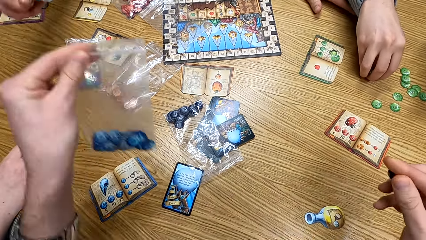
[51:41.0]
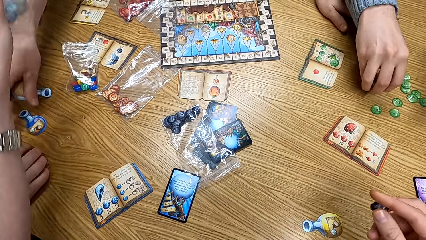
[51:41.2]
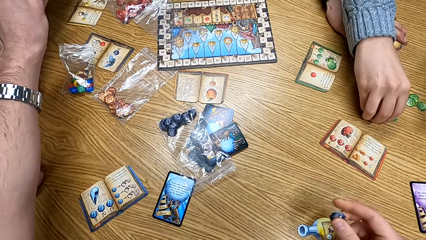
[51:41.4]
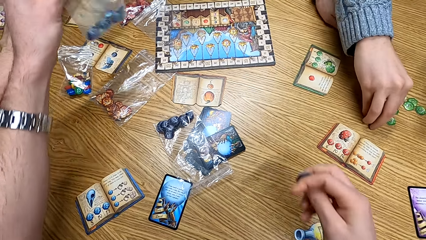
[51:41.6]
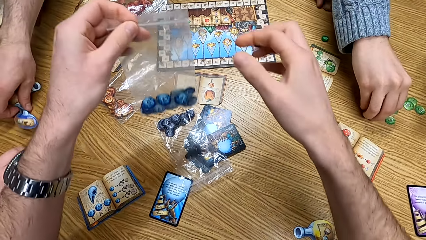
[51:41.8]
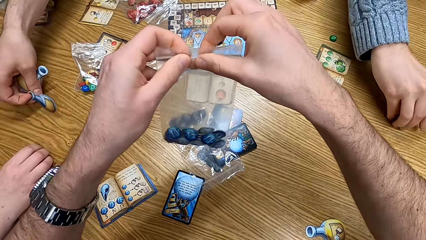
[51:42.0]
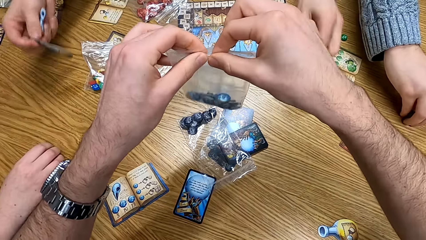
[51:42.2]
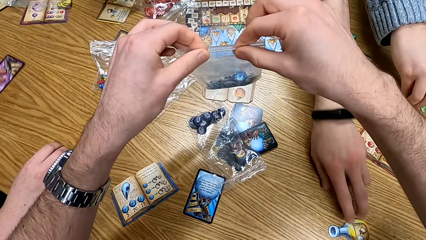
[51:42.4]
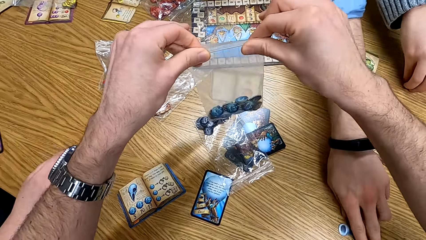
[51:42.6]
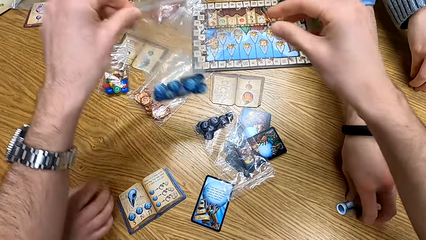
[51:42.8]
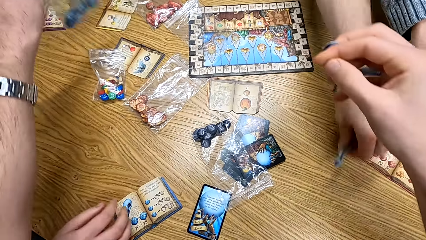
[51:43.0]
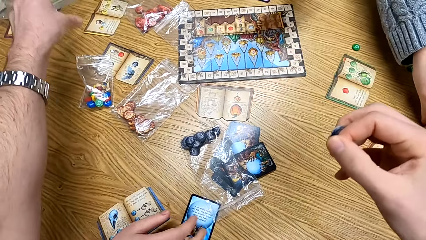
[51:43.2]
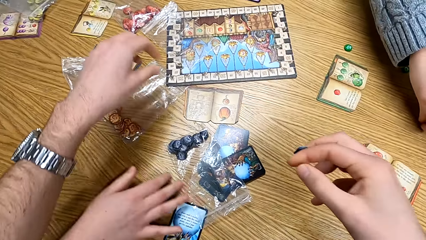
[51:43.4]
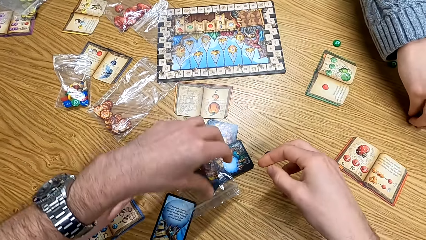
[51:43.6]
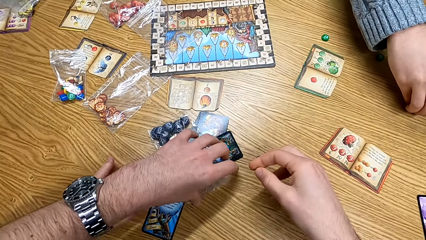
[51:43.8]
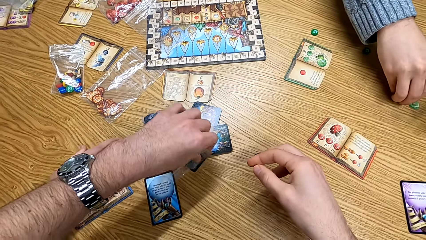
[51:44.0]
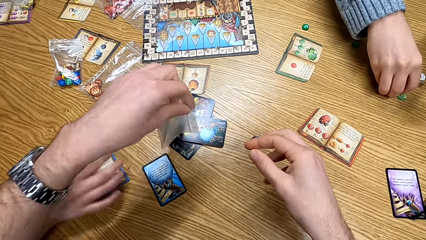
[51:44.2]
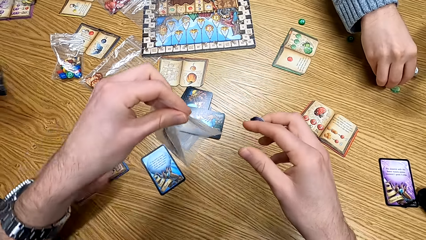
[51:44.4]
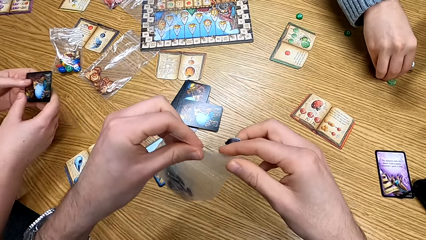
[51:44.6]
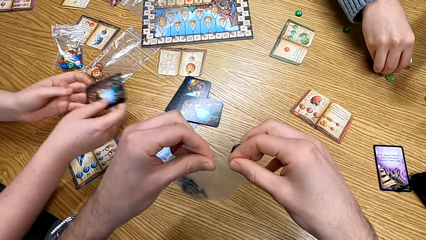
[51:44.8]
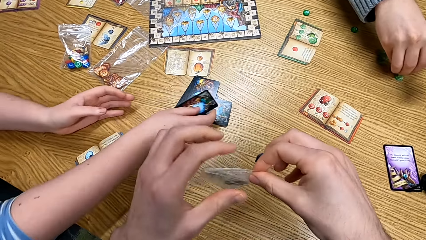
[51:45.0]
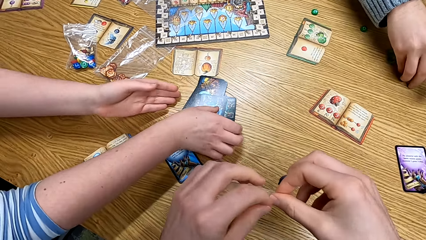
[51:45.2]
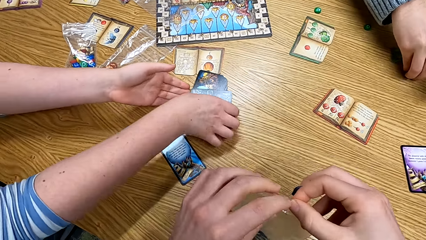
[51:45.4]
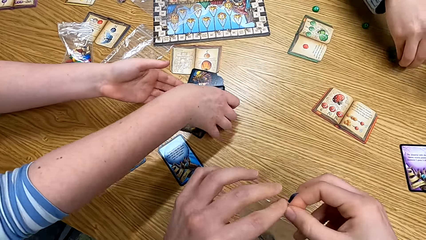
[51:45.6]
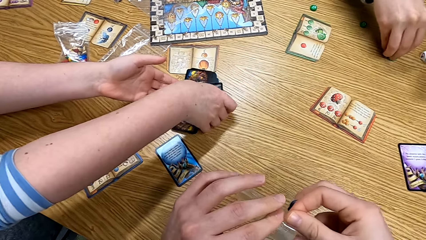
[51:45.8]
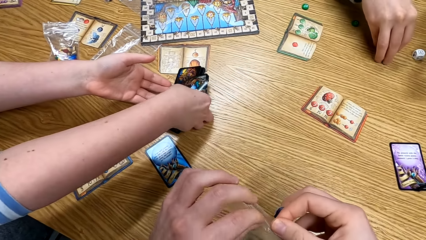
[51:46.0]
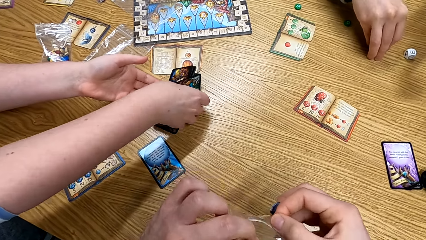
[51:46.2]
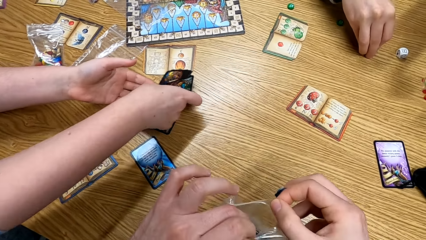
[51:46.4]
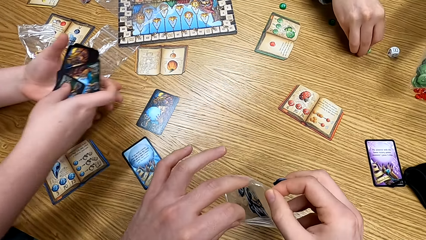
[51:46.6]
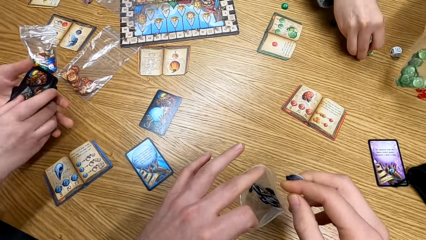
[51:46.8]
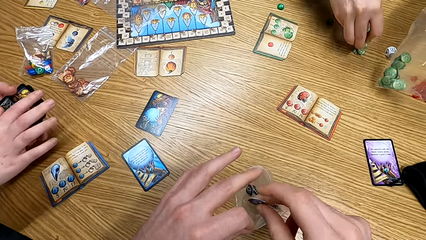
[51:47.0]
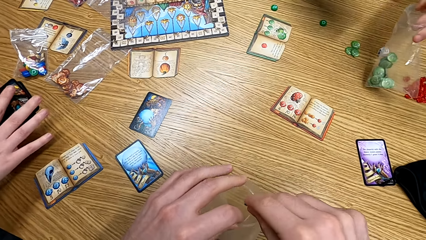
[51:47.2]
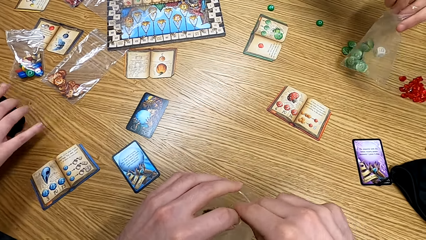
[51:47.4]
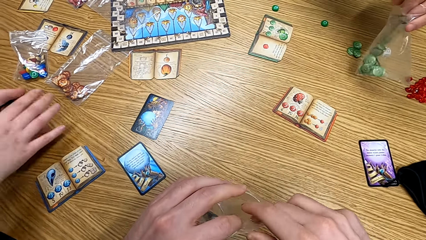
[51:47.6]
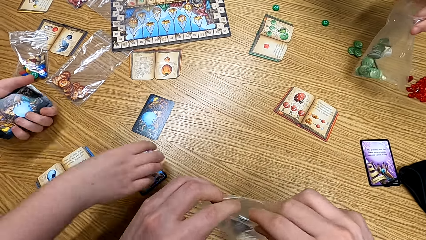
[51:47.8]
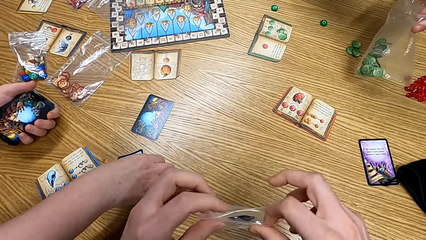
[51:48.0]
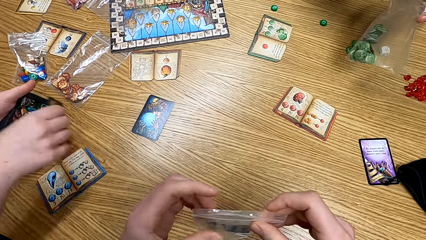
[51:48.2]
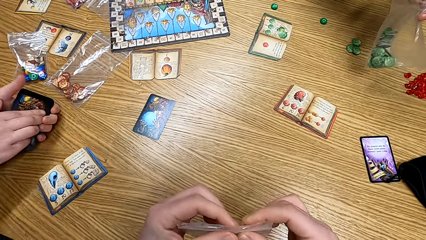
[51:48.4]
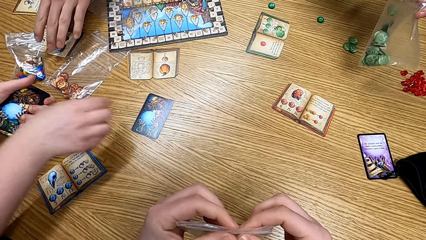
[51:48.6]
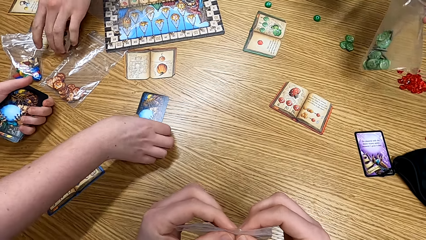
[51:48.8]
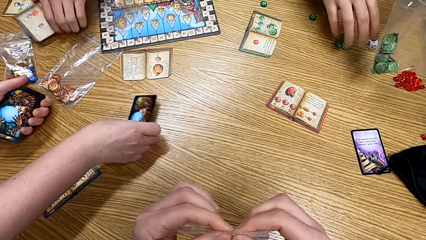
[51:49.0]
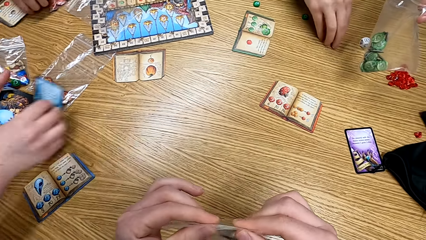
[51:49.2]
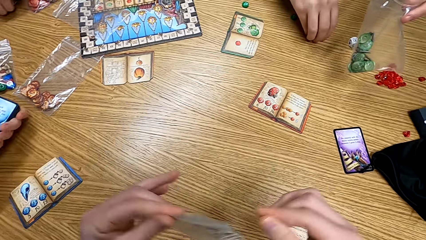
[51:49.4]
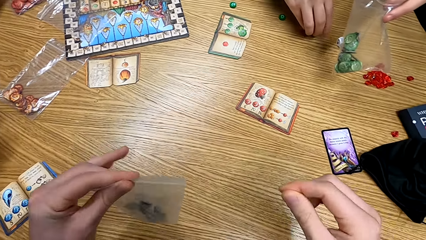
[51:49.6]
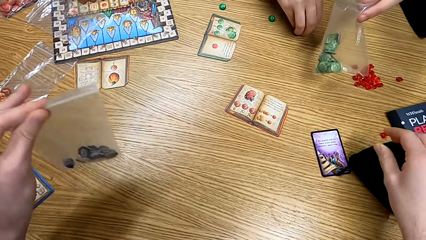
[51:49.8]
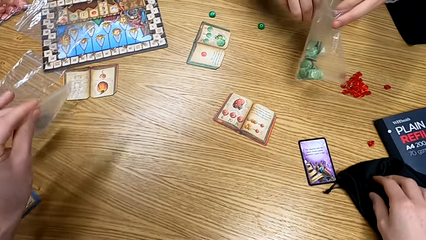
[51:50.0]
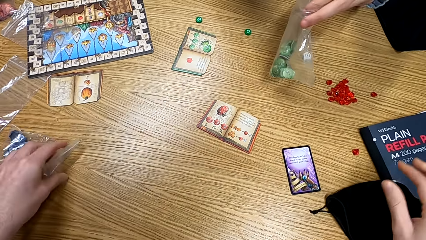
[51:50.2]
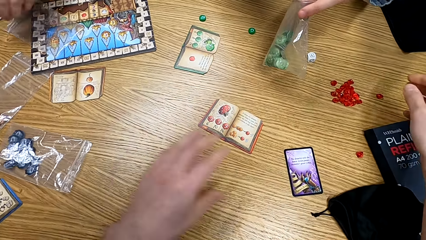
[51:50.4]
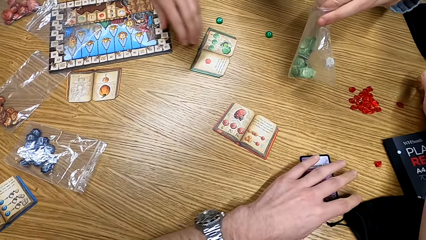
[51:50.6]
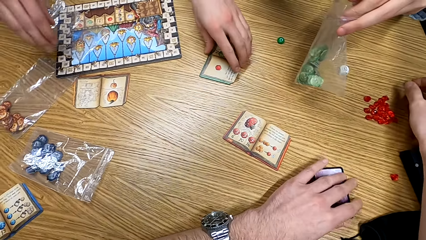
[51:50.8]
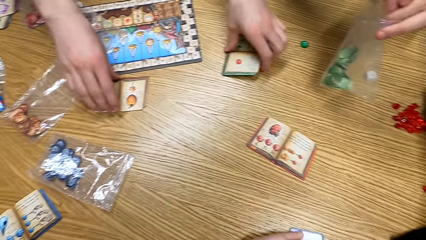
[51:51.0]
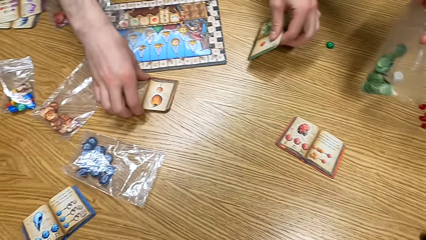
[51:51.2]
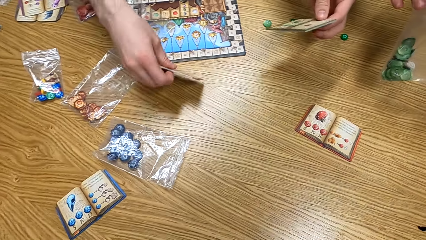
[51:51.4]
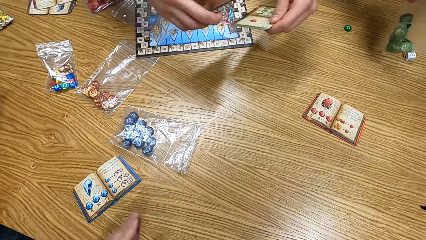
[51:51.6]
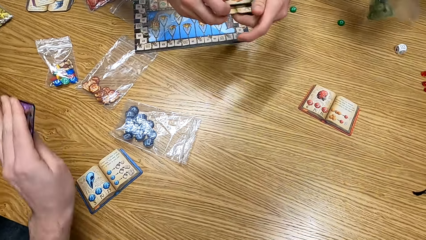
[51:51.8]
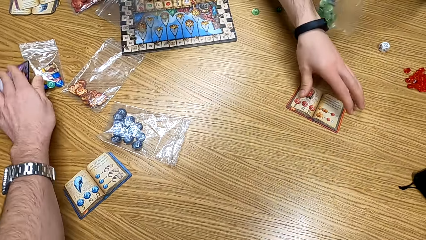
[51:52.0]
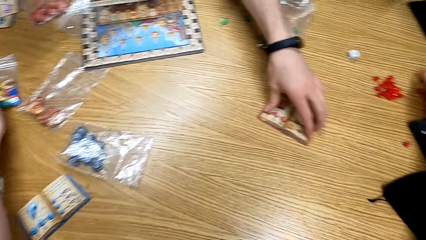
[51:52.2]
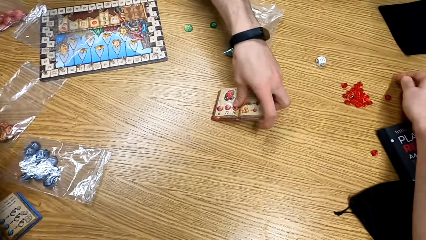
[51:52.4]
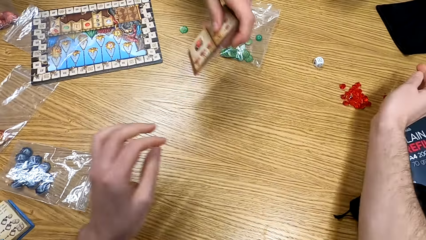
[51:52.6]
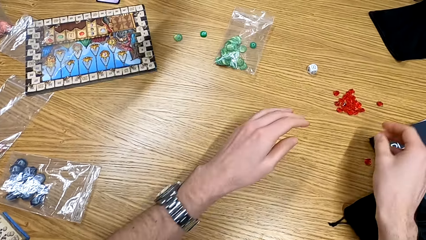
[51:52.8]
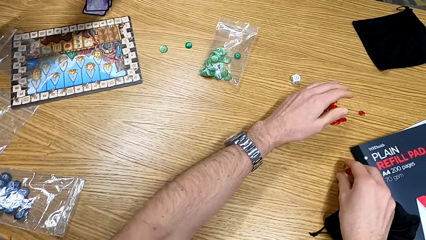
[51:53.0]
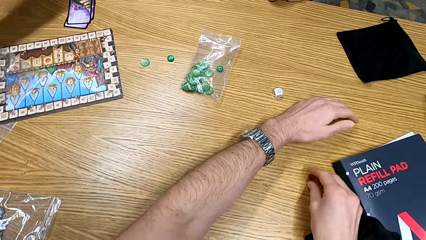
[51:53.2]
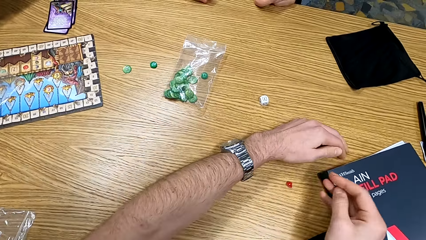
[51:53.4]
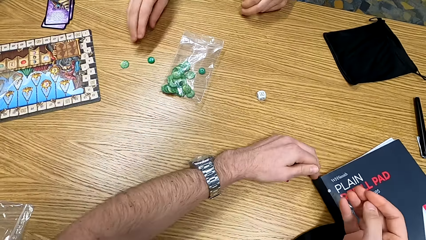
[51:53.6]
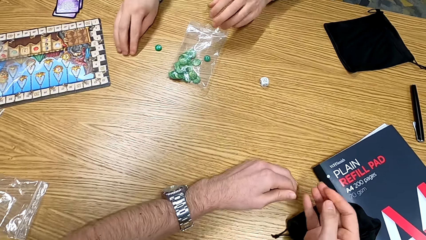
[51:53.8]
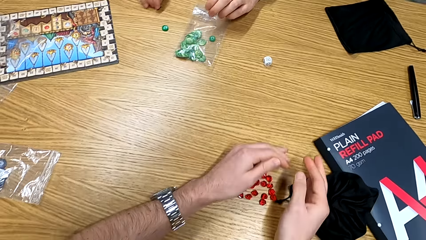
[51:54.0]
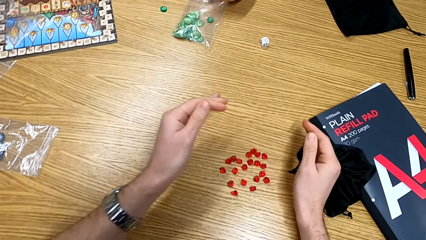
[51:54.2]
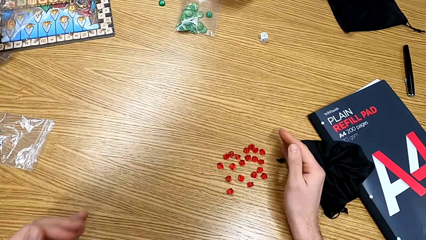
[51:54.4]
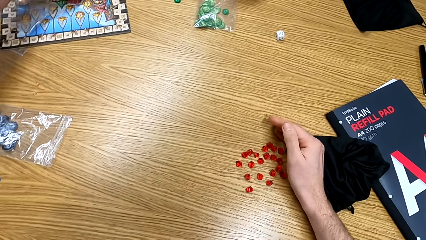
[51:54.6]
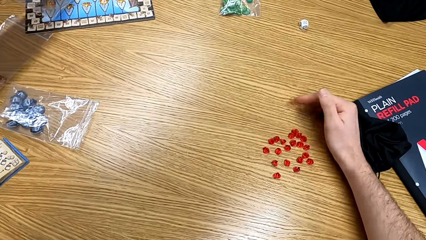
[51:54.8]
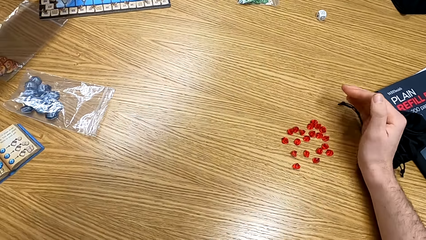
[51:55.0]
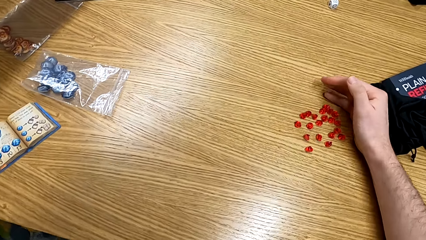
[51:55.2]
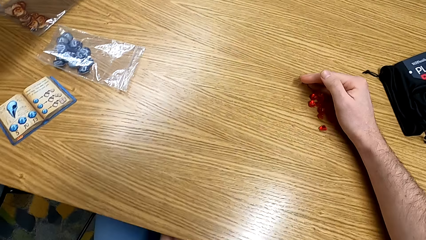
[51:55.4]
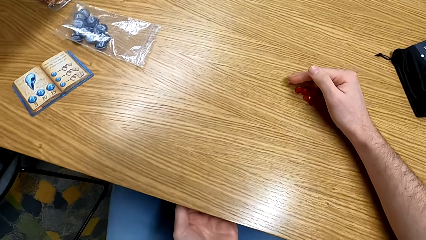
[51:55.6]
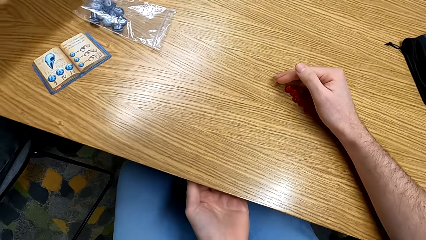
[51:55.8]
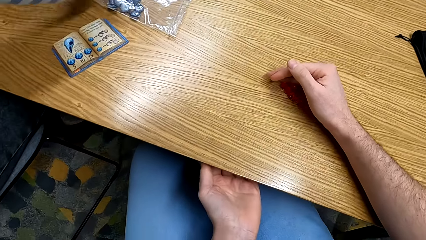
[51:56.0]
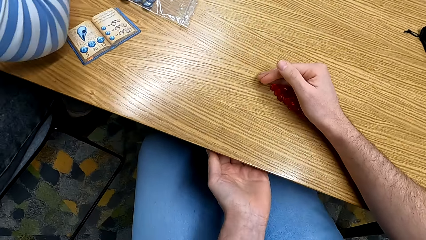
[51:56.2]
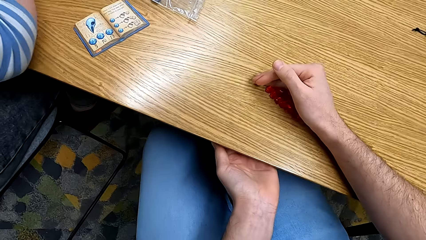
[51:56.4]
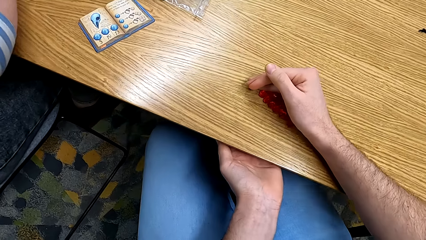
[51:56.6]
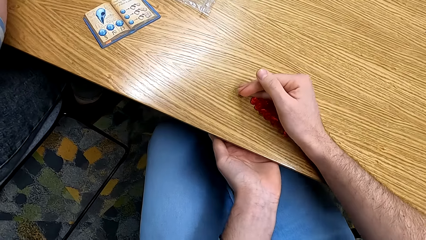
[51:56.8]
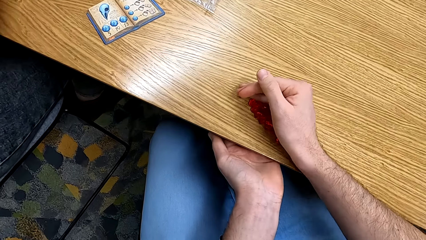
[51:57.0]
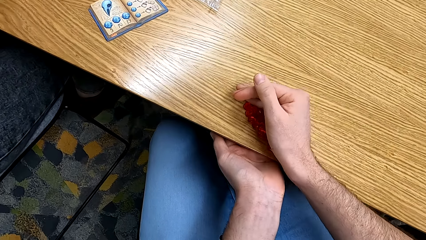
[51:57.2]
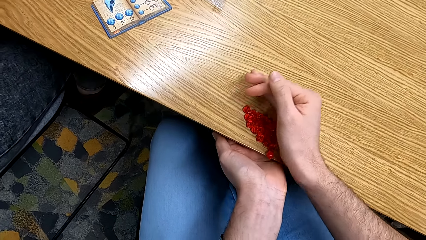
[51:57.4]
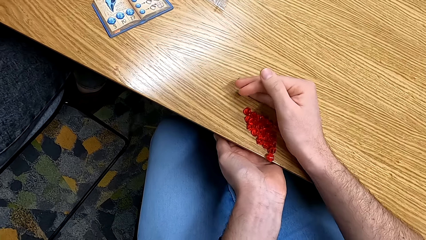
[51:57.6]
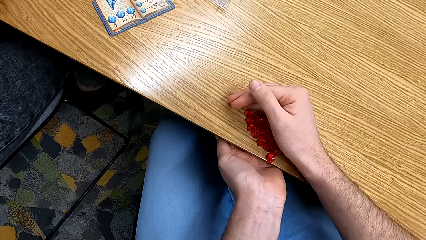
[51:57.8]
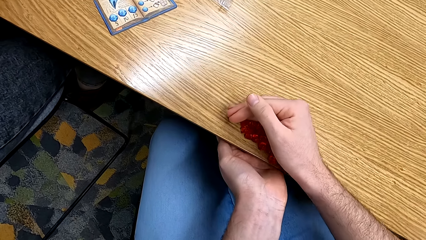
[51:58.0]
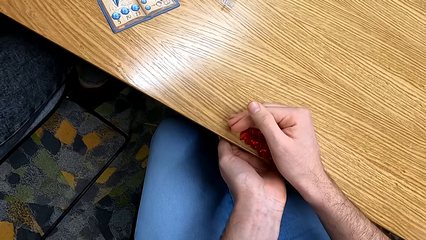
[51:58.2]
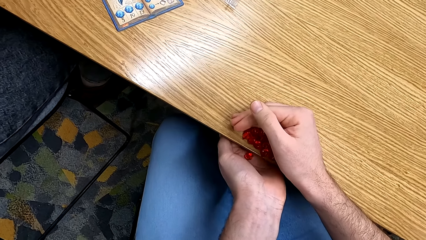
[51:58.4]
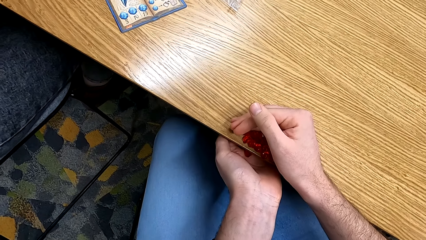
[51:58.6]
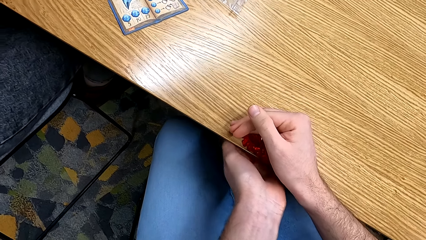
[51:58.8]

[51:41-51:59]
A person takes the chips on the table. The camera wearer seals the polythene bag. They pick up a polythene bag. A man picks up the cards. The camera wearer puts a token in the polythene bag. Another man picks up the books.
